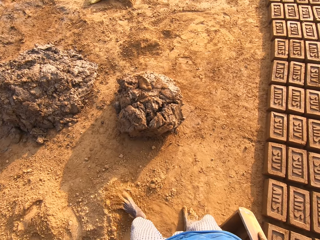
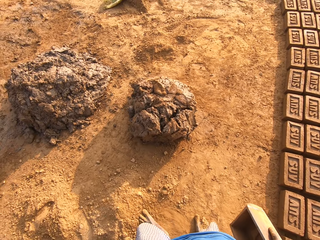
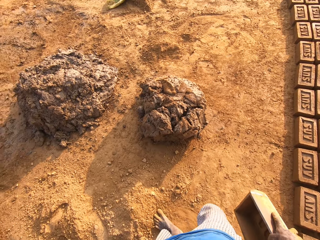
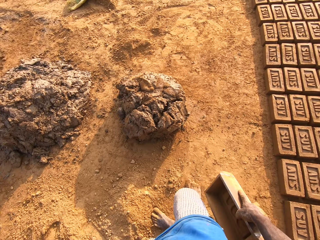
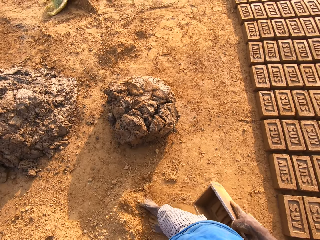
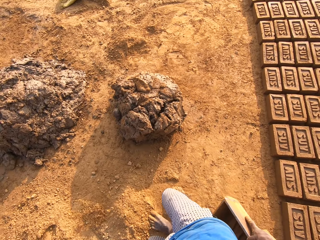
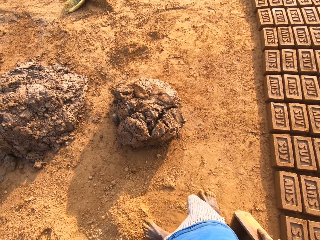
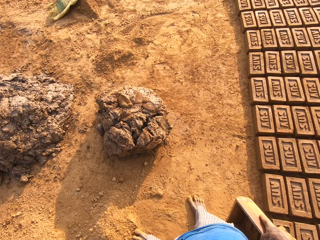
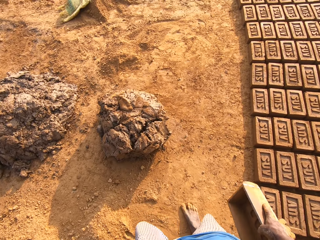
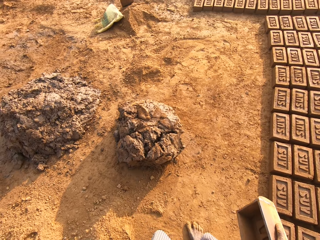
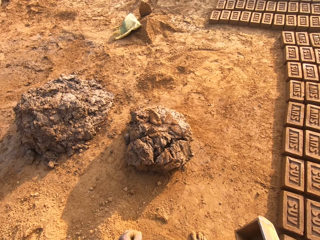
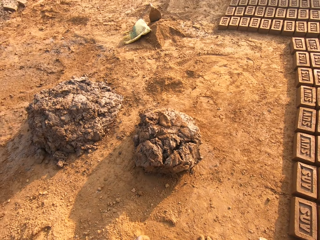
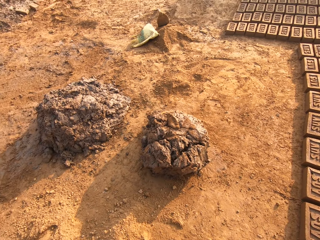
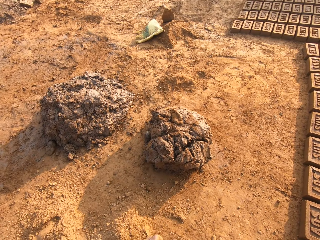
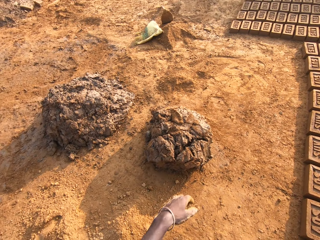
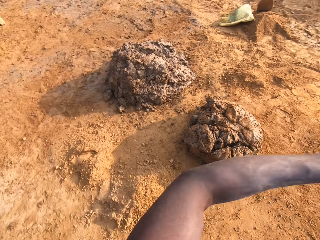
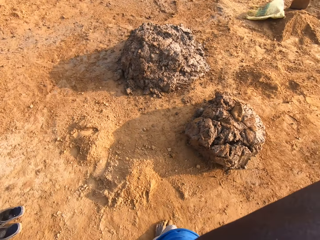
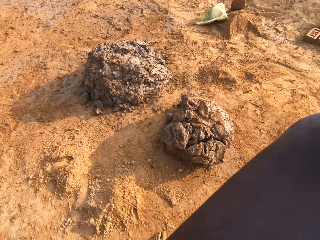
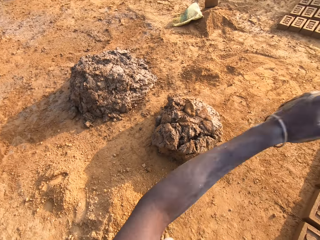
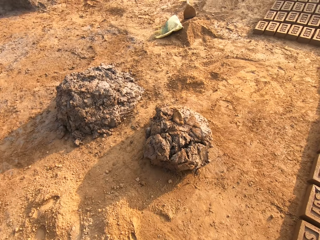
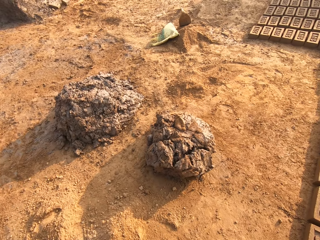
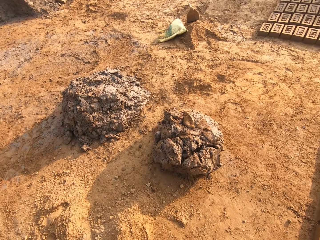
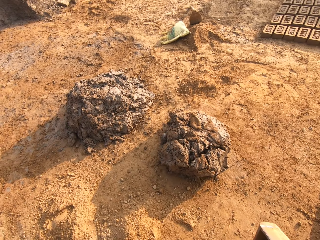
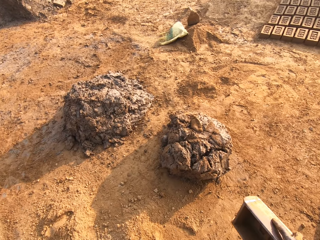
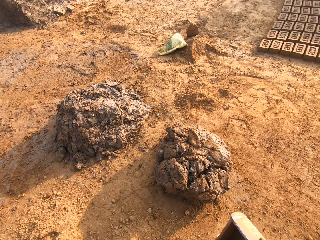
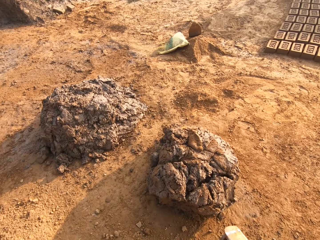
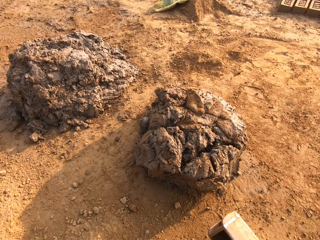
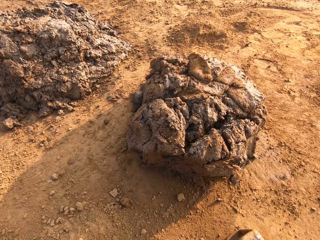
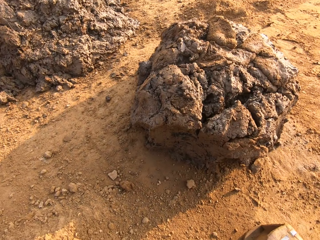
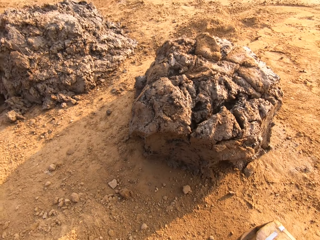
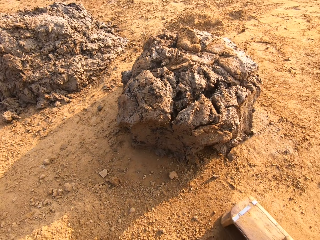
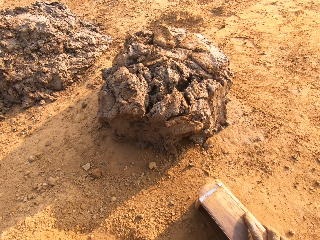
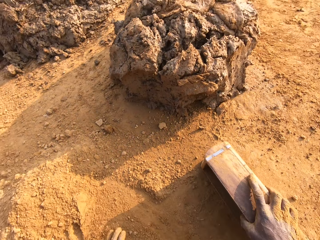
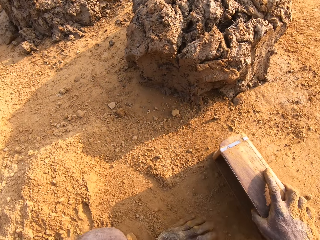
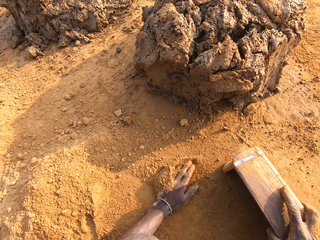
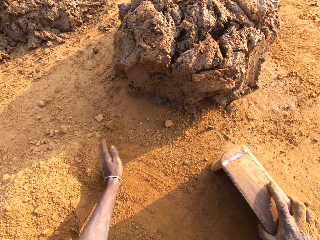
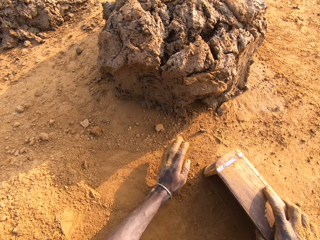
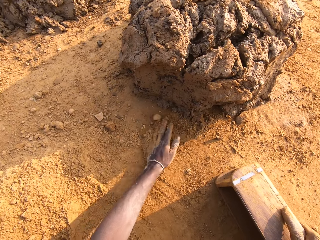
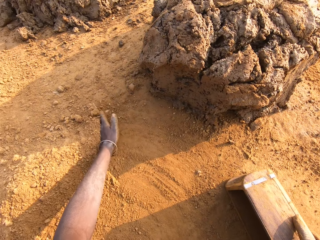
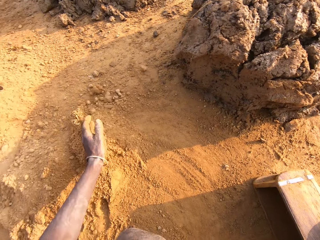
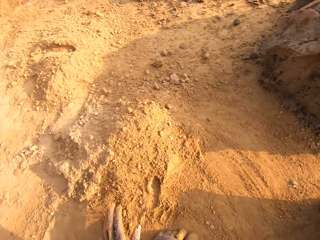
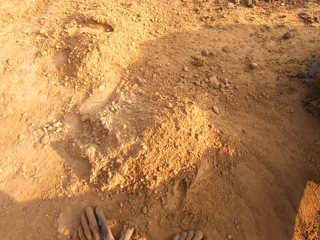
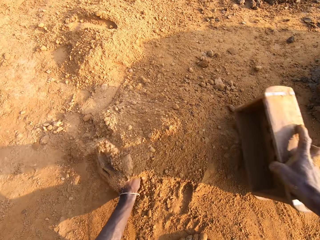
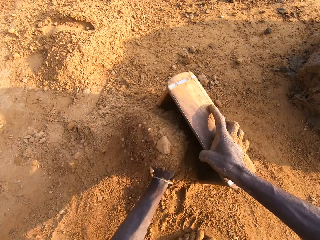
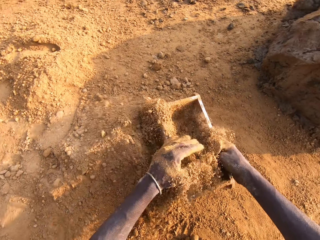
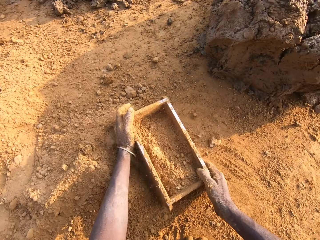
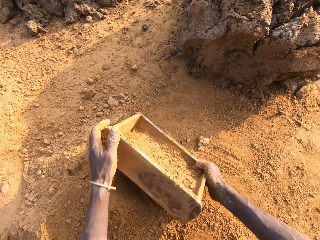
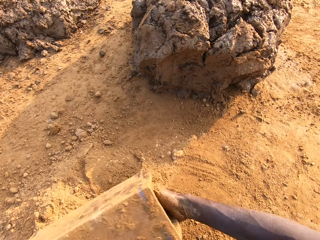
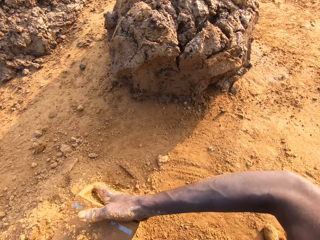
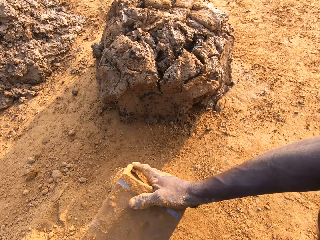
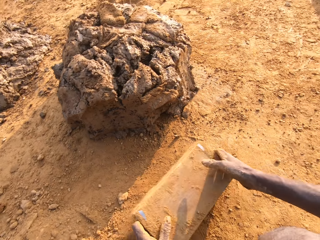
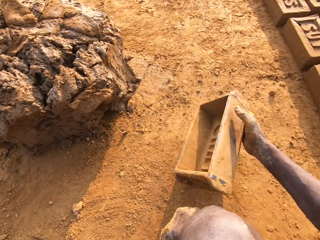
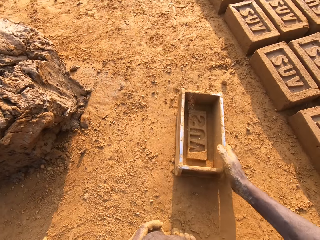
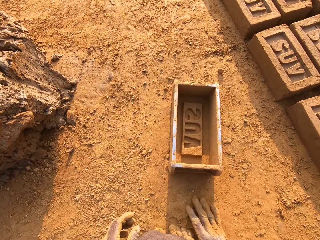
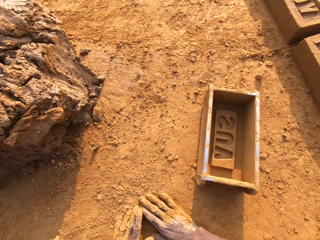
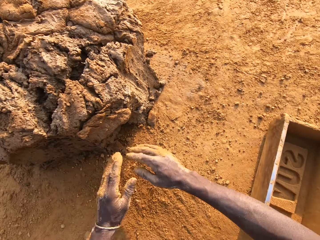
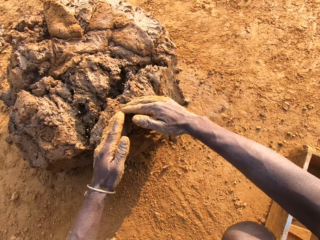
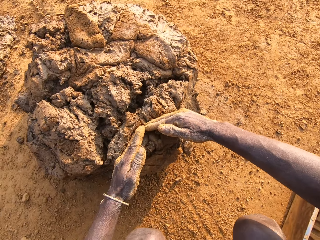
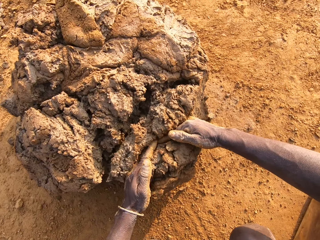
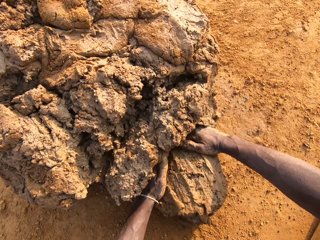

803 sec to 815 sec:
The camera wearer gathers sand or soil with his legs. He cleans his face with his left hand. He gathers the sand with his left hand. He pours the sand into the iron brick mold with his left hand. He pours the soil down. He removes the sand from the iron brick mold. He drops the iron brick mold on the ground.

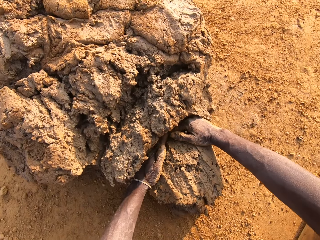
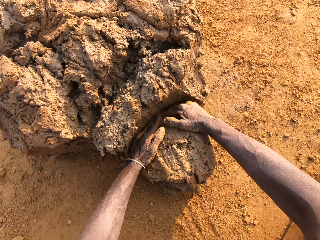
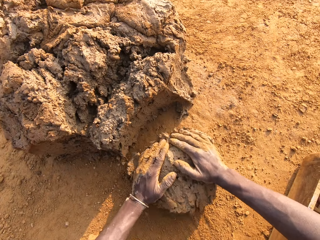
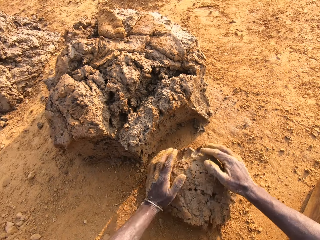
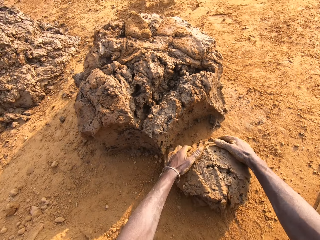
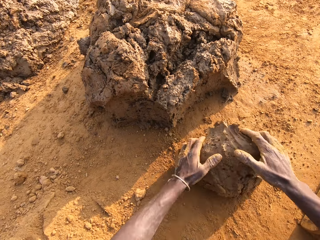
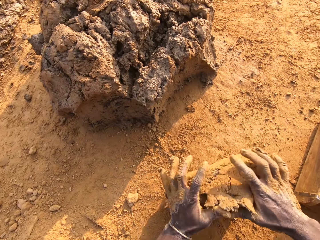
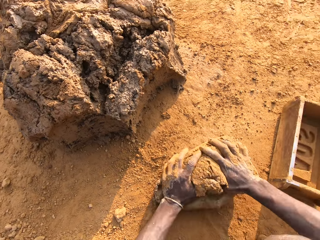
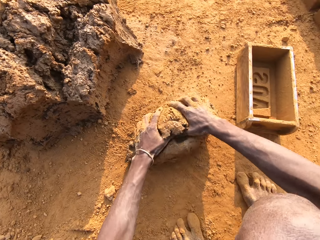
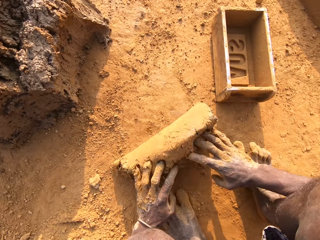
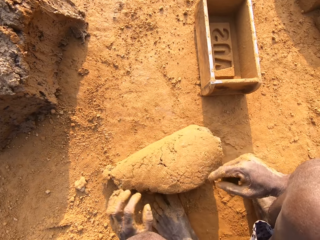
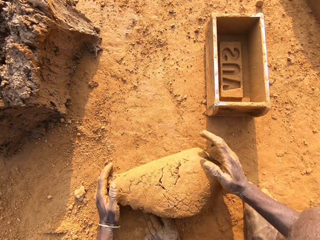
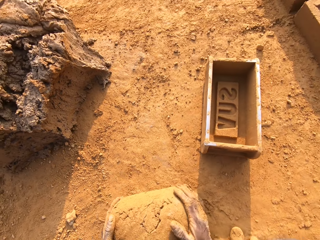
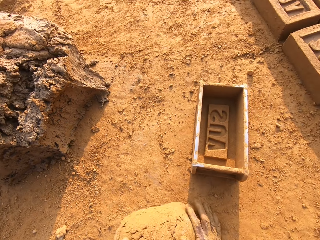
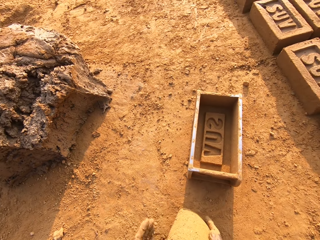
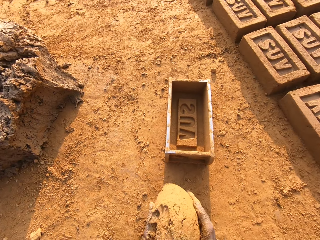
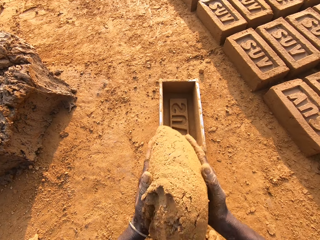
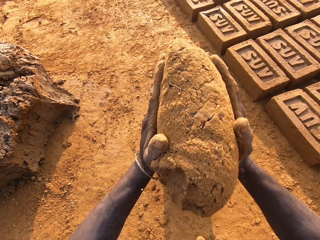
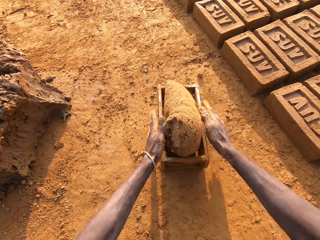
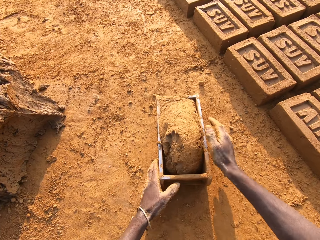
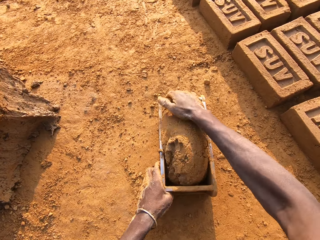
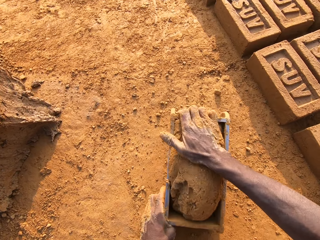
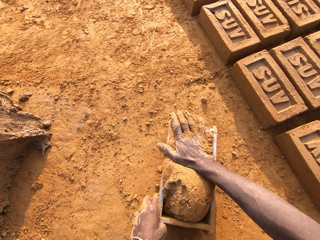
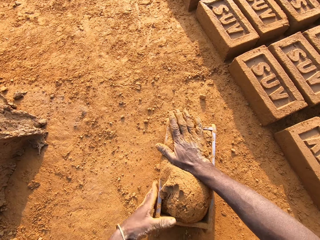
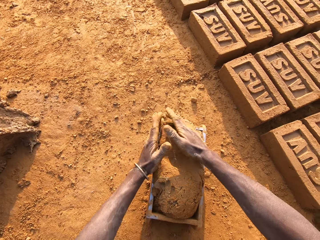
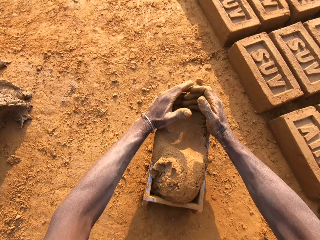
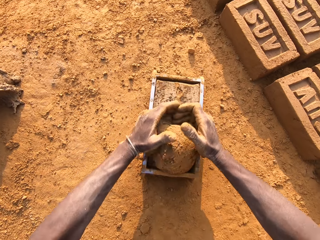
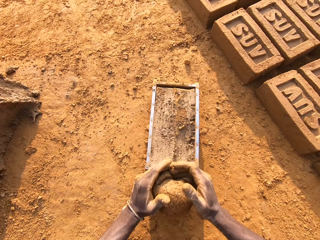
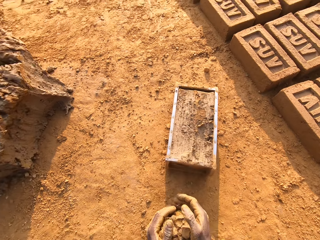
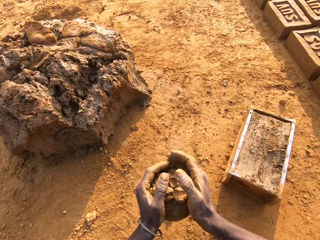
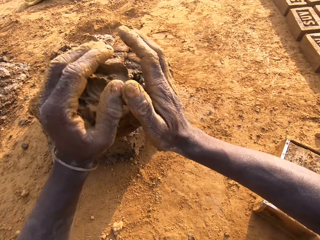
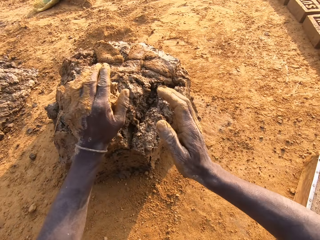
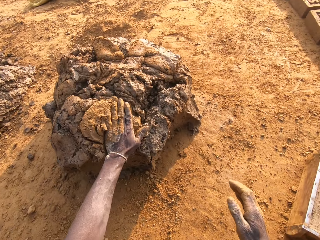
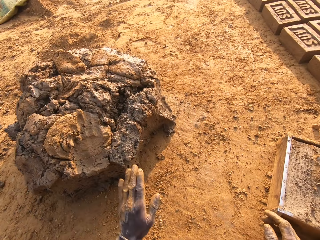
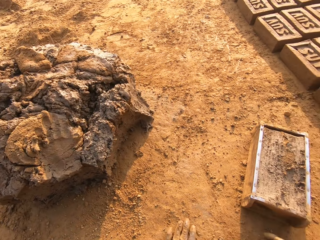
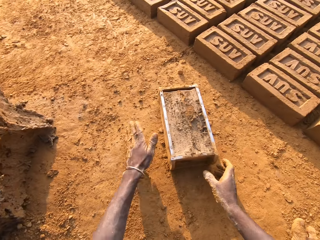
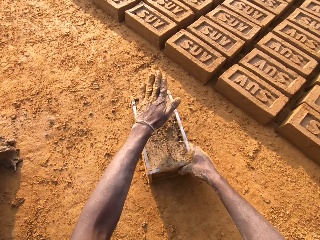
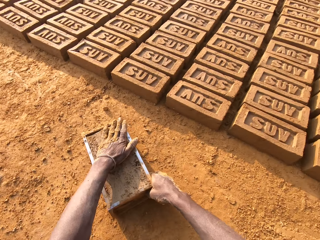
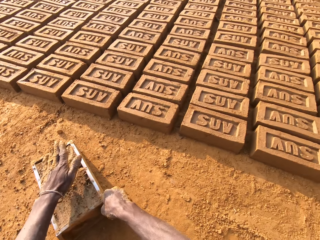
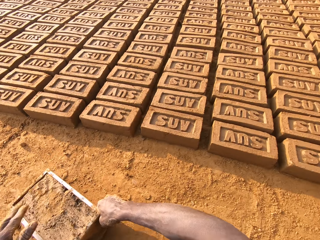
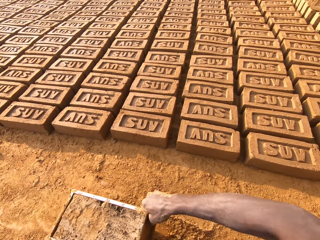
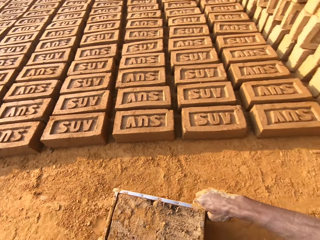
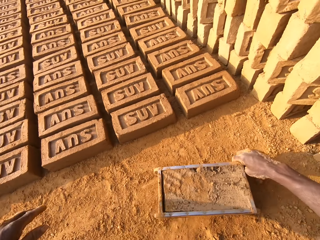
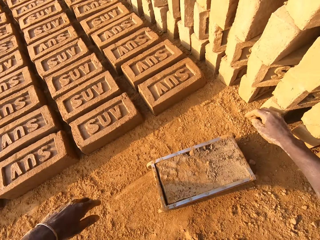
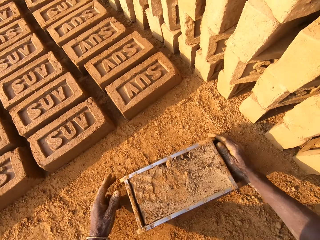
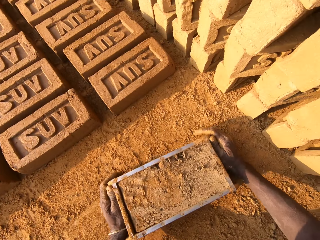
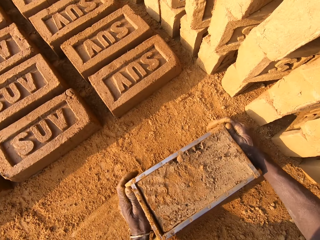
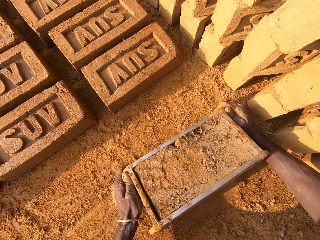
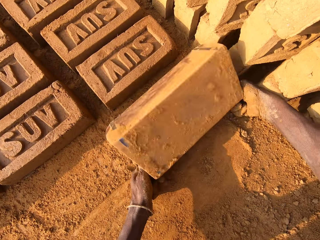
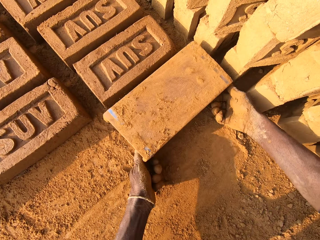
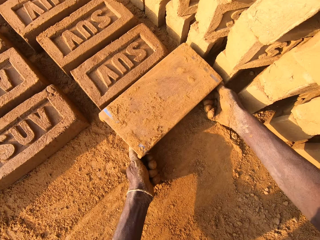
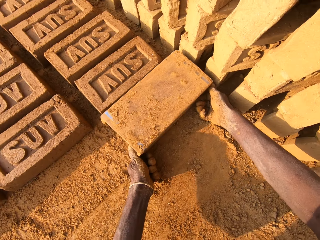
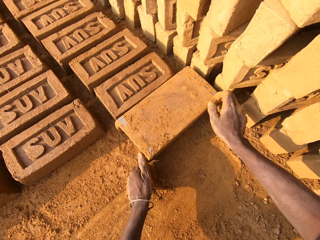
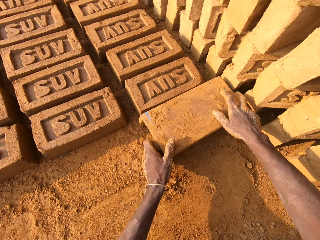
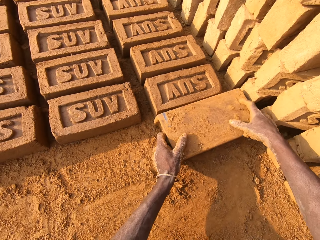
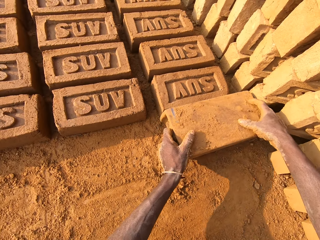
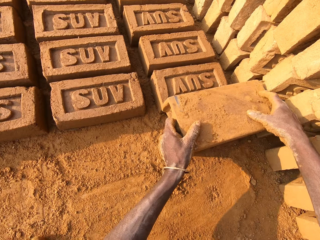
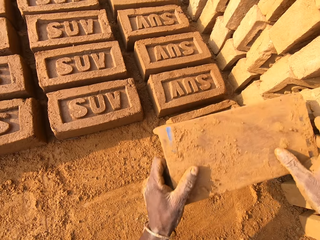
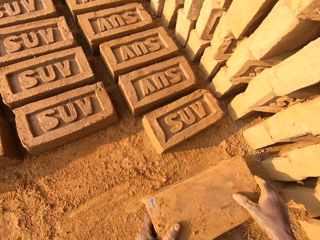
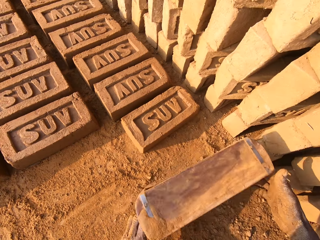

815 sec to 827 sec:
The camera wearer cuts a portion of the concrete or mud from the heap of concrete on the ground with his two hands. He moulds the mud. He mixes the concrete on the ground with his hands. He drops the concrete in his hand in the iron brick mold. He removes the excess concrete from the iron brick mold. He drops the excess concrete on the heap of concrete on the ground. He shifts the iron brick mold on the ground with his two hands. He turns the iron brick mold on the ground. He turns it again.
